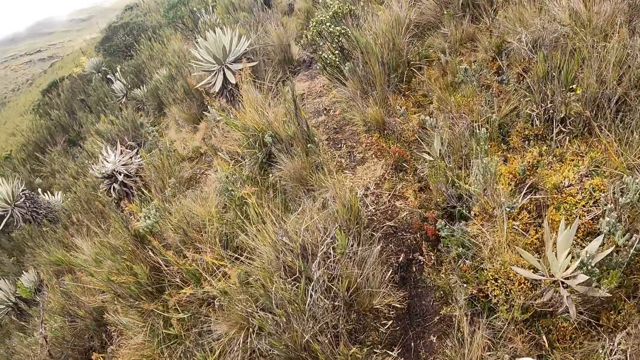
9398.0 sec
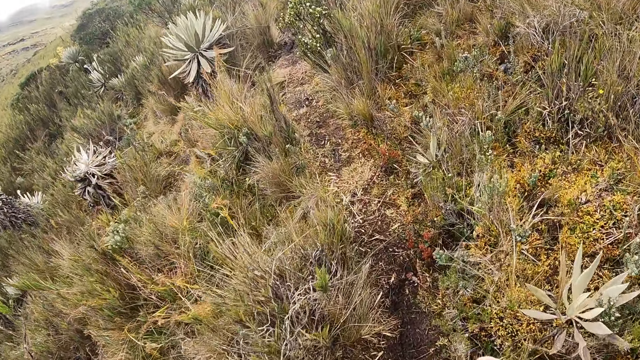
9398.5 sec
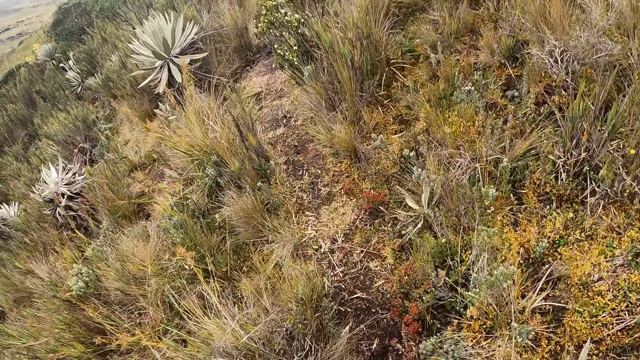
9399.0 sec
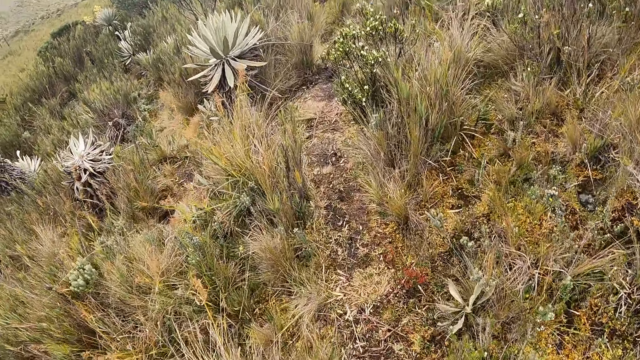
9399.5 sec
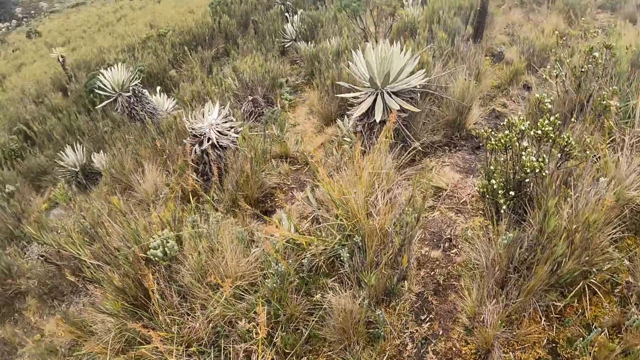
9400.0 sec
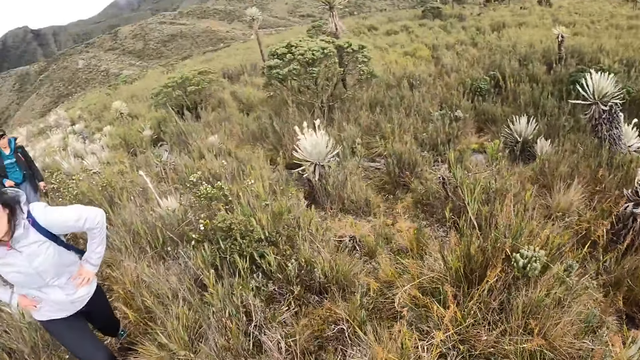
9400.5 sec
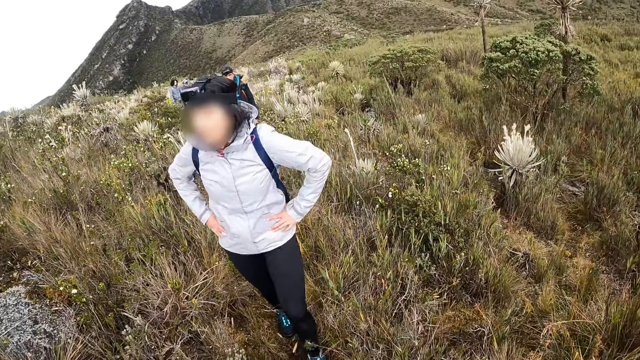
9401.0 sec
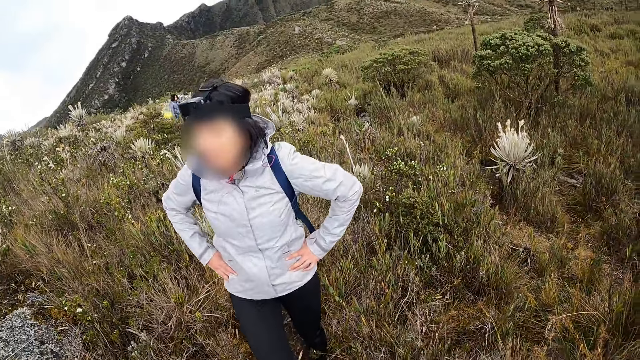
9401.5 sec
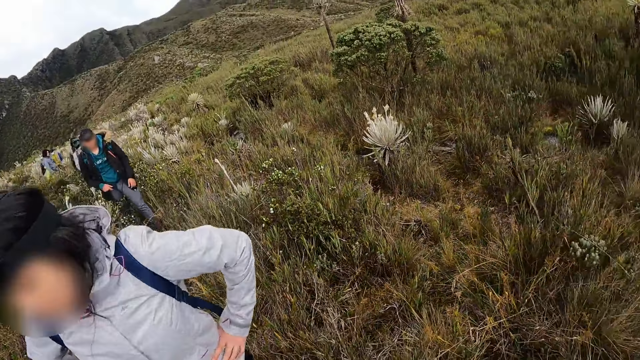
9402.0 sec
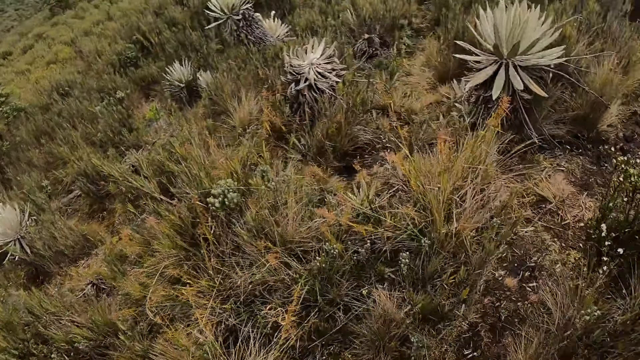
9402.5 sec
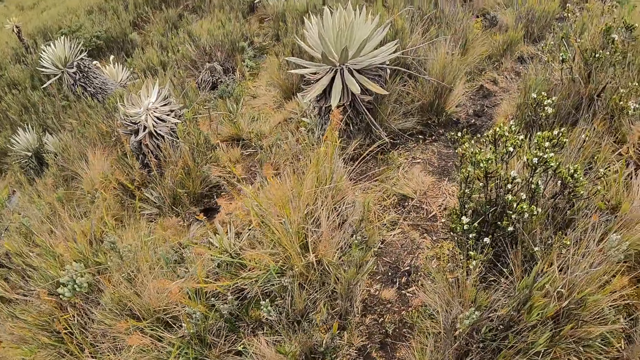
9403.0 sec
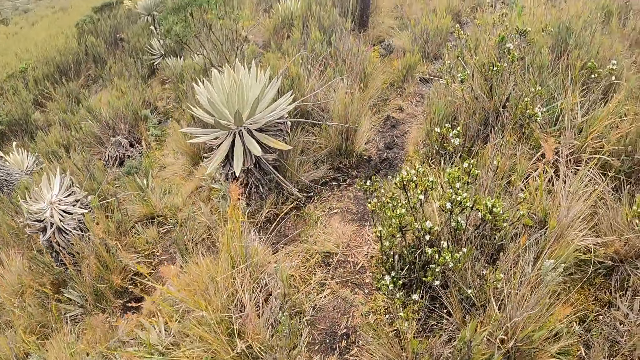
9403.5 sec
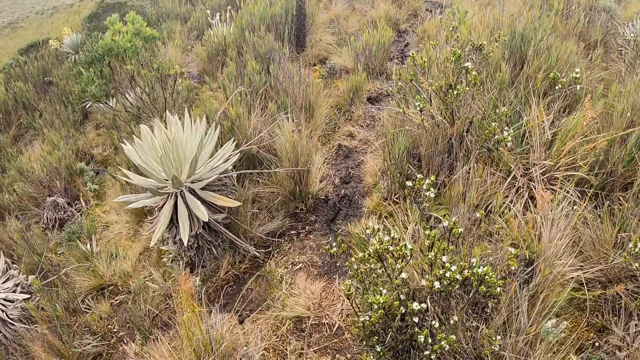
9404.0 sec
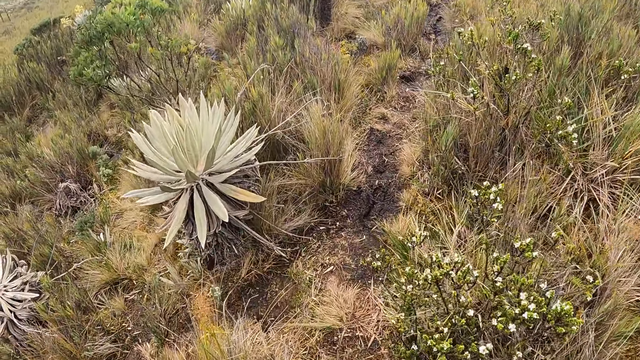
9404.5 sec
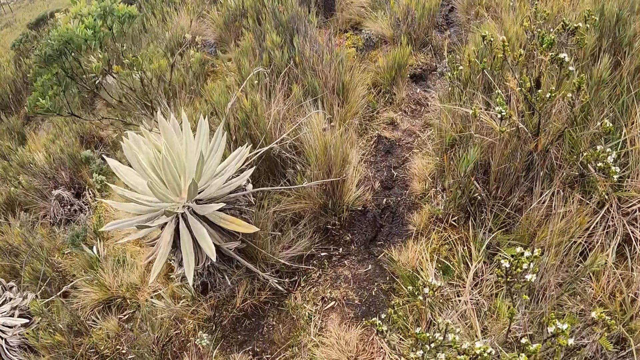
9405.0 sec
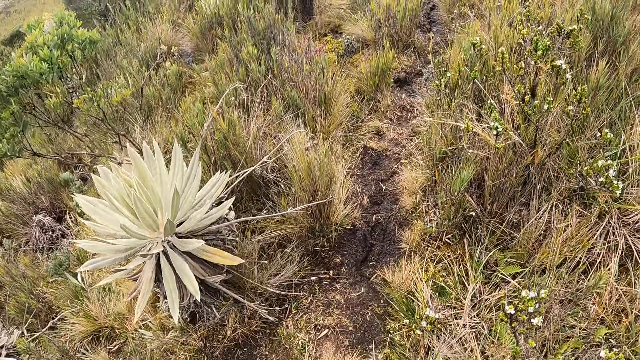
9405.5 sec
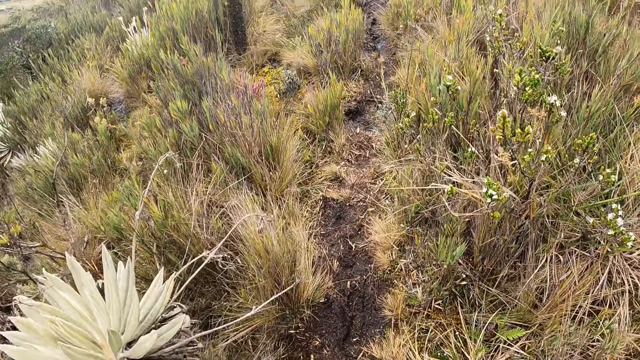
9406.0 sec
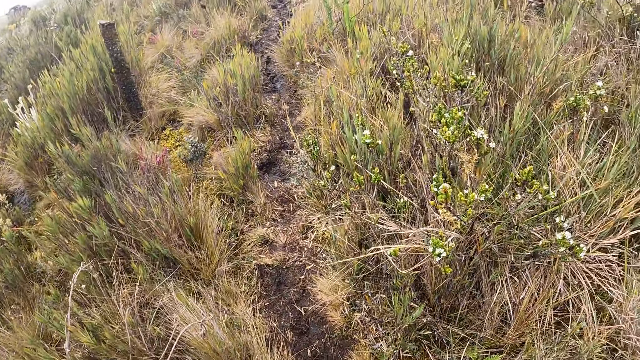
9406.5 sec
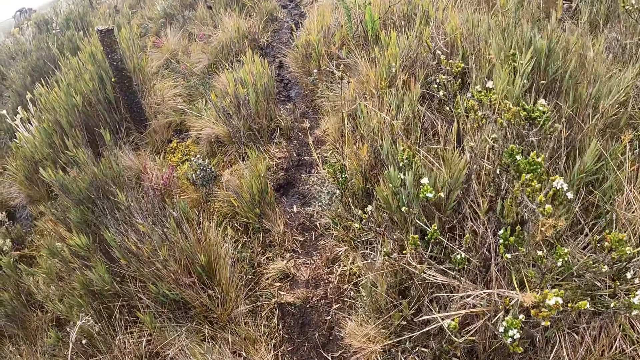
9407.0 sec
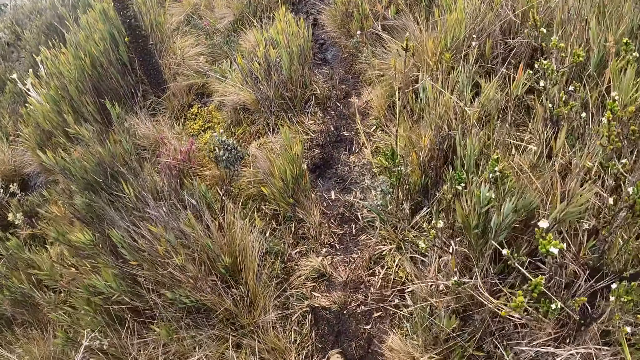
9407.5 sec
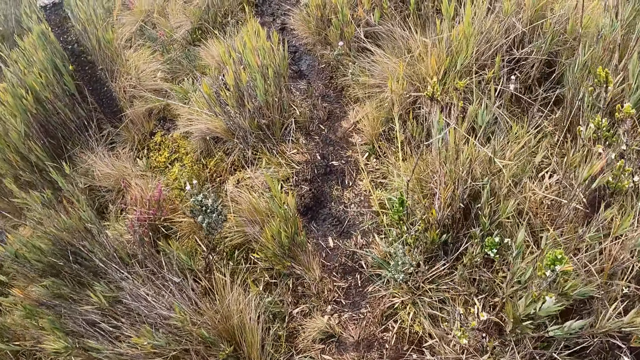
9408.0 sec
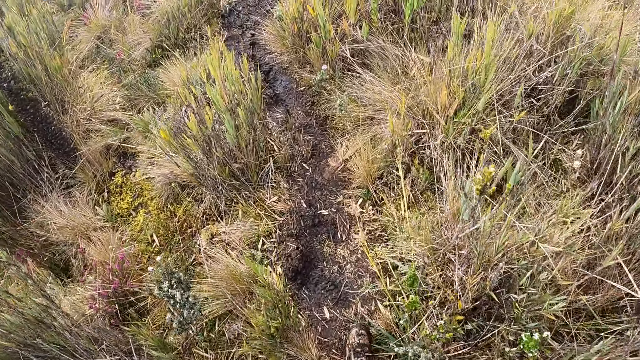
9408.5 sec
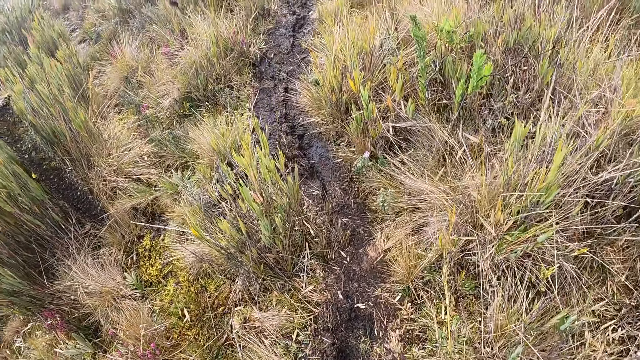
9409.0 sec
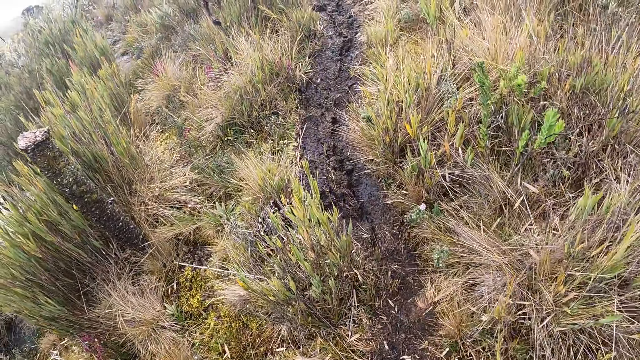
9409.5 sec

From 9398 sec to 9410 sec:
The camera wearer looks back. They hike in the mountains with the group of people.

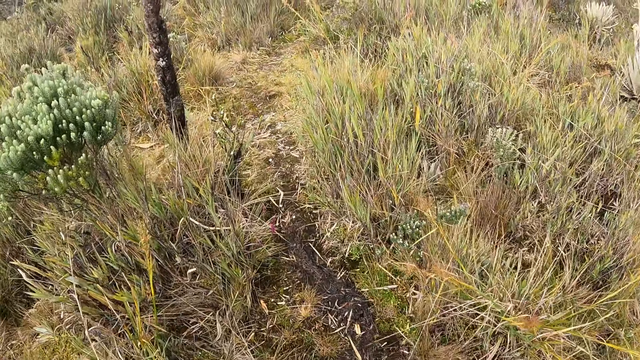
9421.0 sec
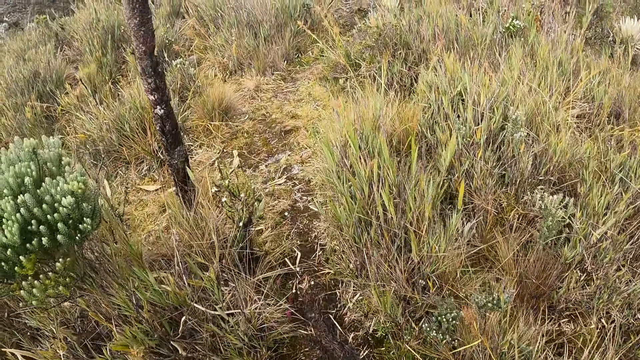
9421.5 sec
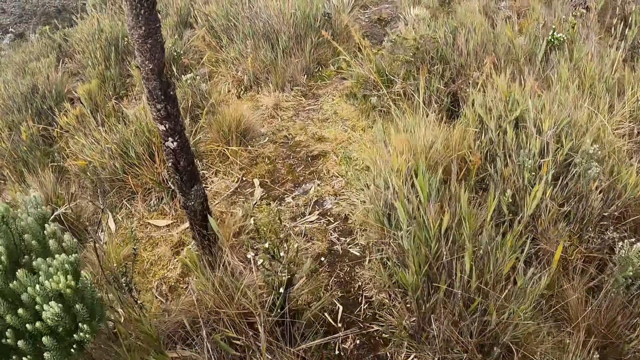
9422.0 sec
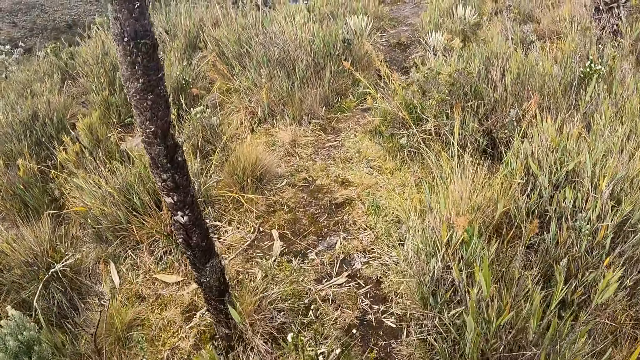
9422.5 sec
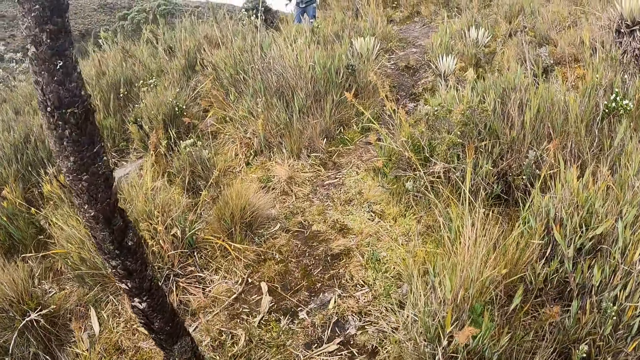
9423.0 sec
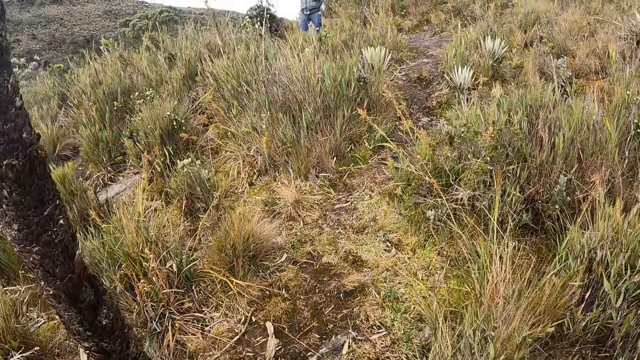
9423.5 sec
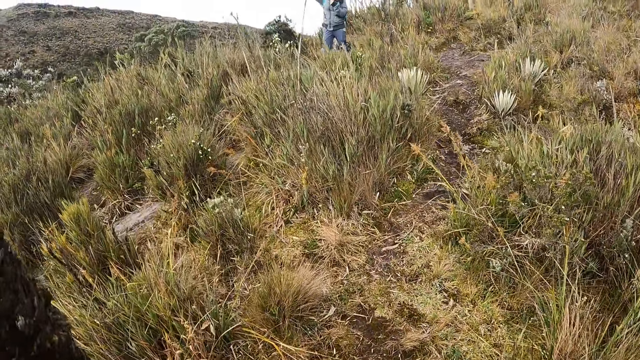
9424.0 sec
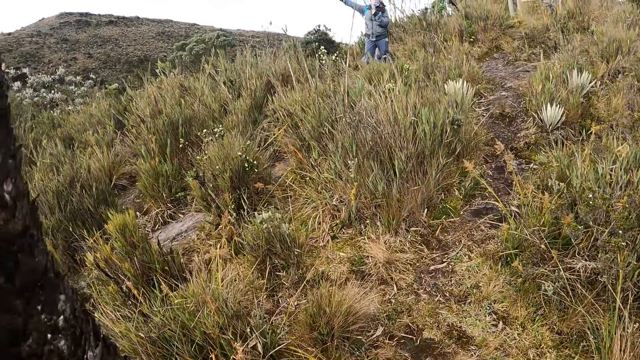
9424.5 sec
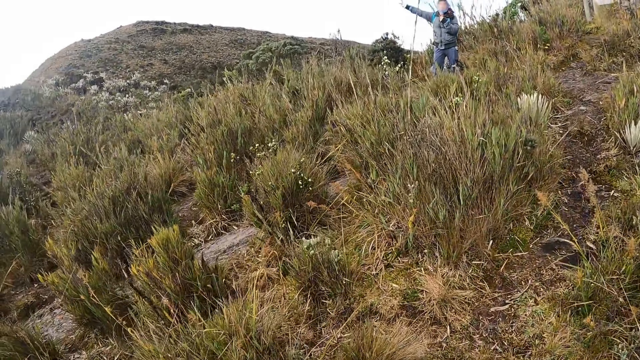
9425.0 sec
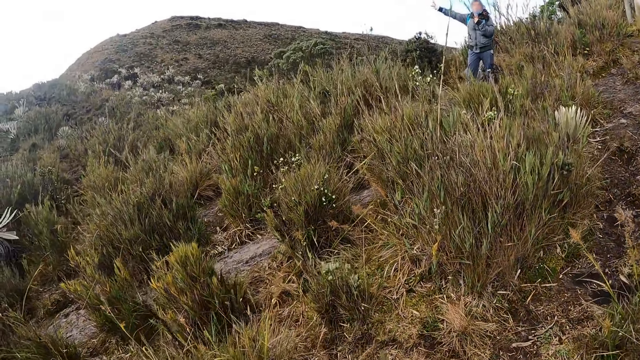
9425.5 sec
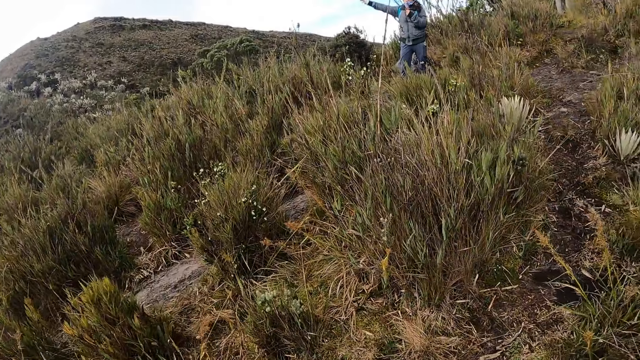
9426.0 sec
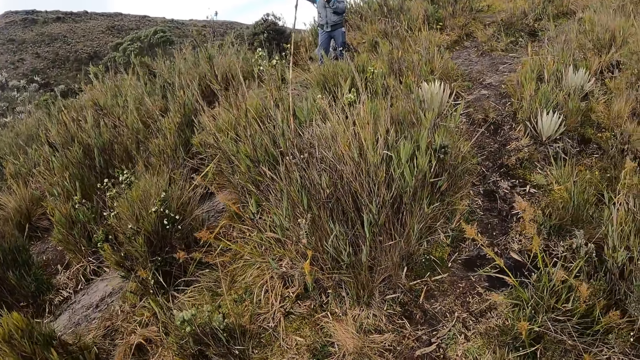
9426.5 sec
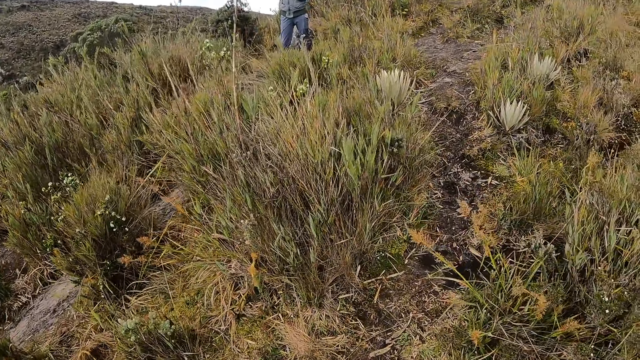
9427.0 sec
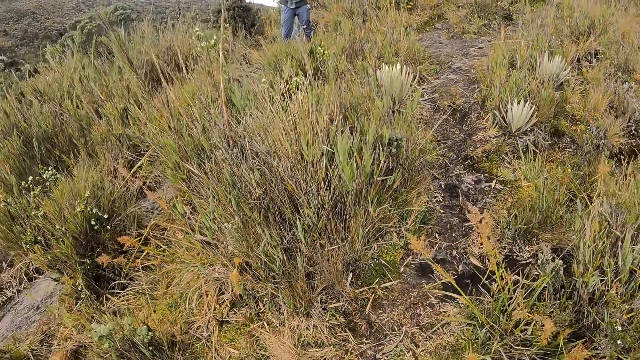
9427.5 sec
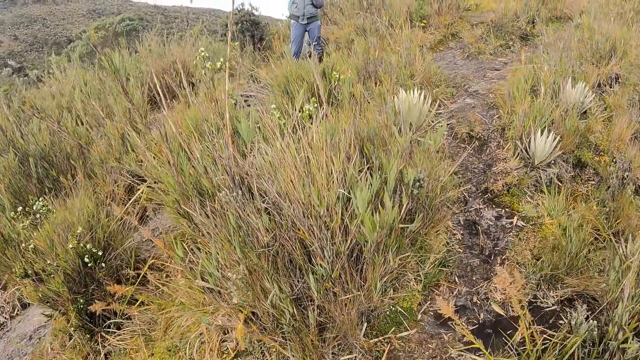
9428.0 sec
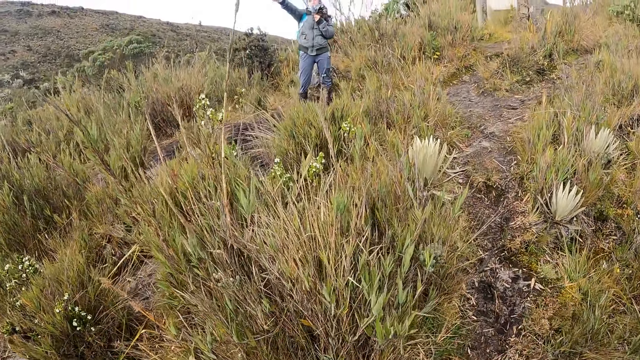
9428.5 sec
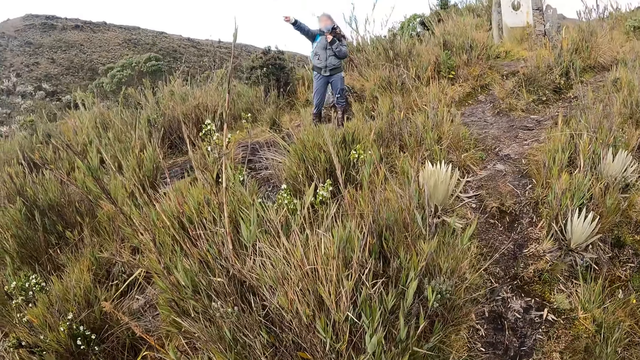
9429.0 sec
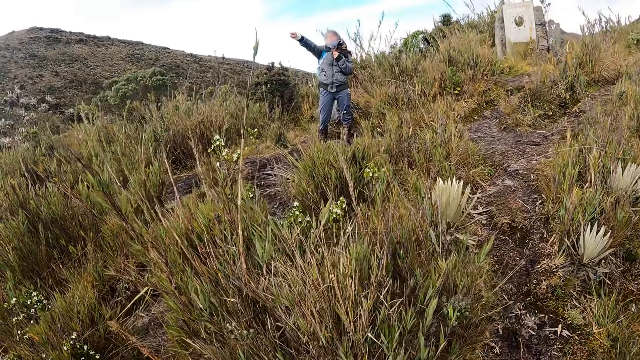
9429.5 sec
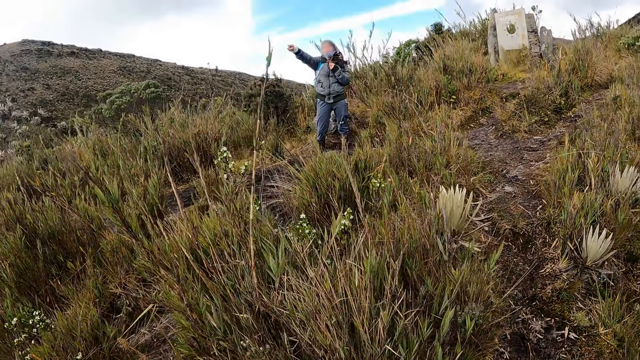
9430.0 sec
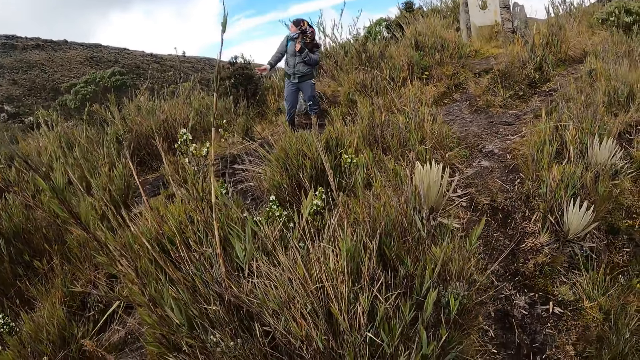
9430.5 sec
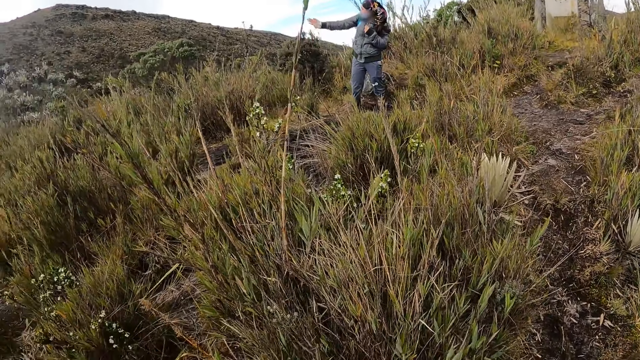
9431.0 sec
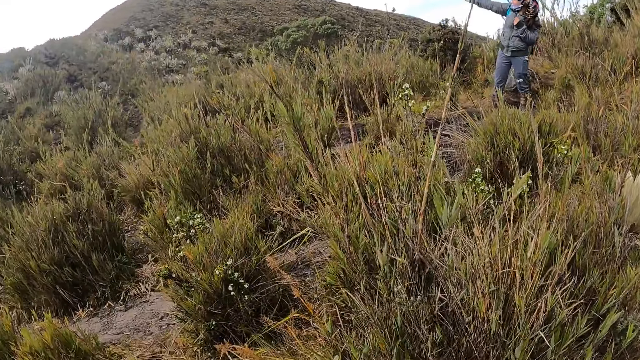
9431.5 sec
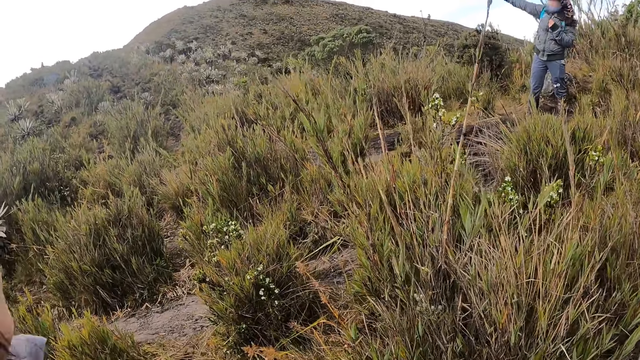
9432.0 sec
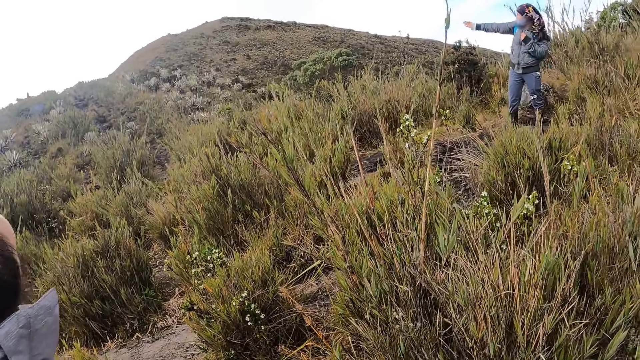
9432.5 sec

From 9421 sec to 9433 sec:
A woman gesticulates with her right hand. The woman speaks with gestures. The camera wearer watches the woman.
